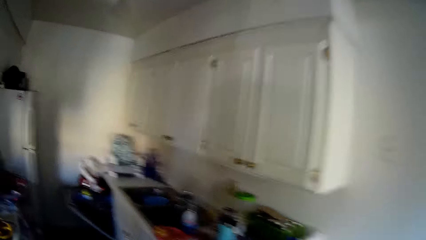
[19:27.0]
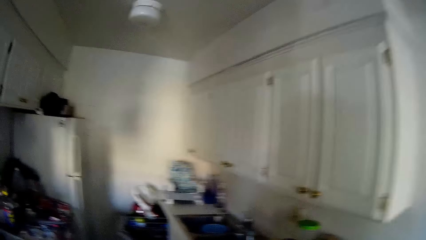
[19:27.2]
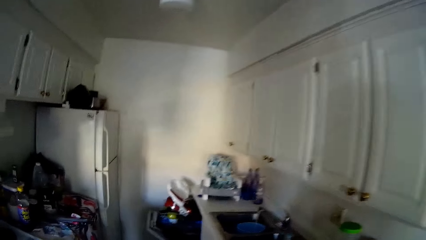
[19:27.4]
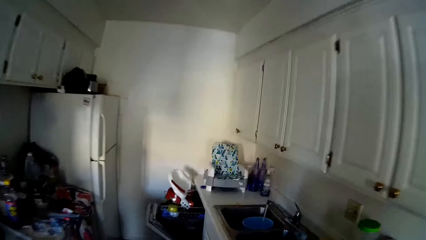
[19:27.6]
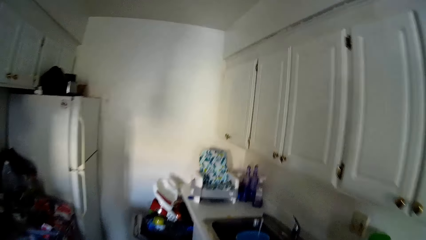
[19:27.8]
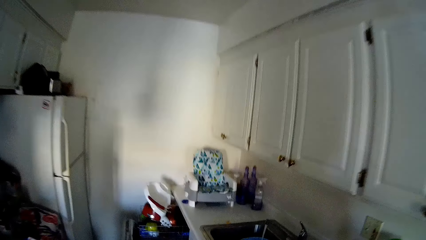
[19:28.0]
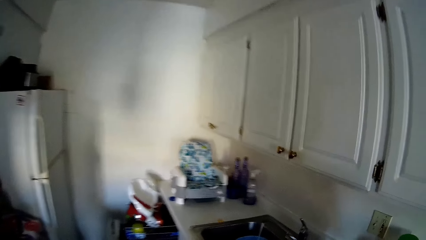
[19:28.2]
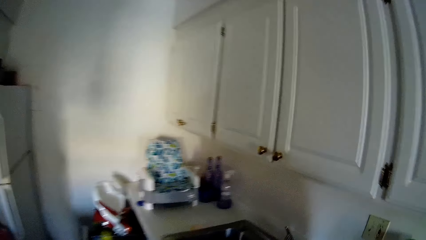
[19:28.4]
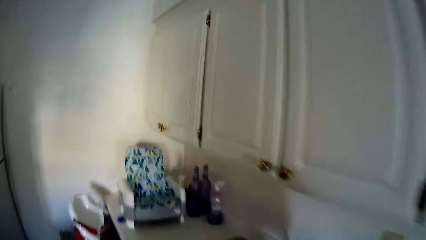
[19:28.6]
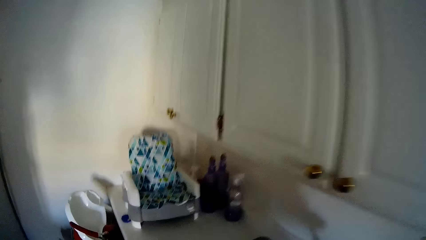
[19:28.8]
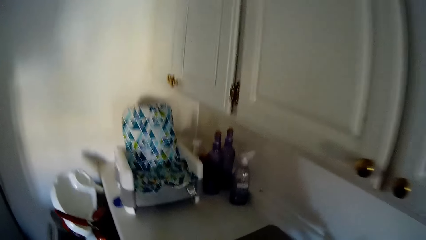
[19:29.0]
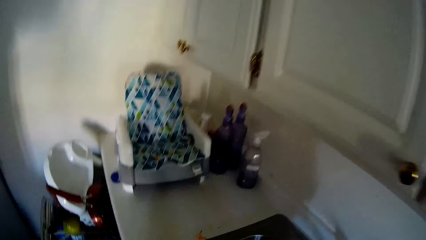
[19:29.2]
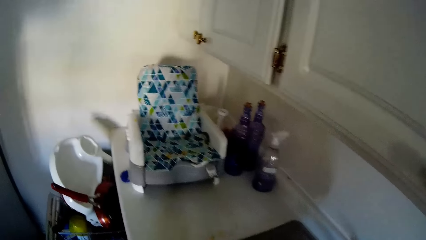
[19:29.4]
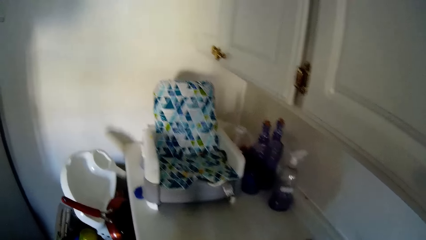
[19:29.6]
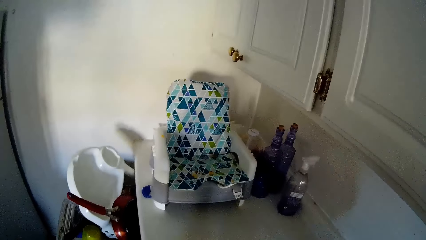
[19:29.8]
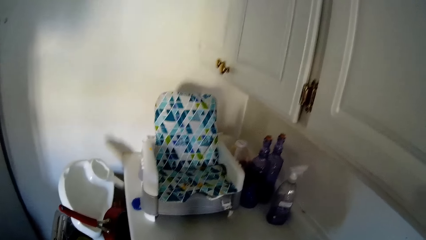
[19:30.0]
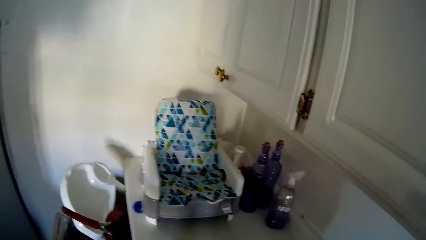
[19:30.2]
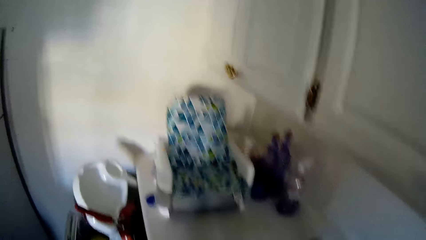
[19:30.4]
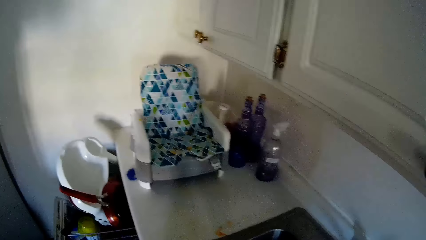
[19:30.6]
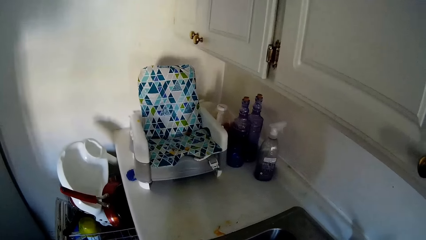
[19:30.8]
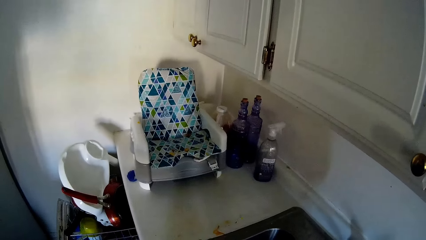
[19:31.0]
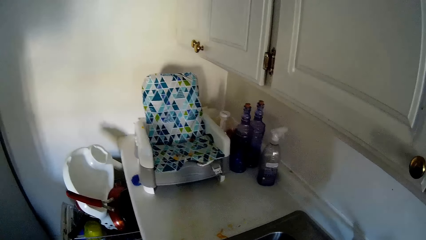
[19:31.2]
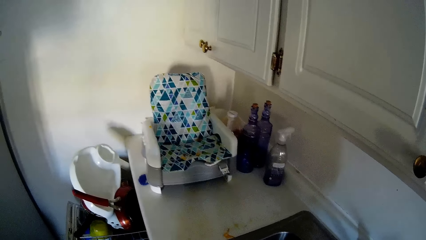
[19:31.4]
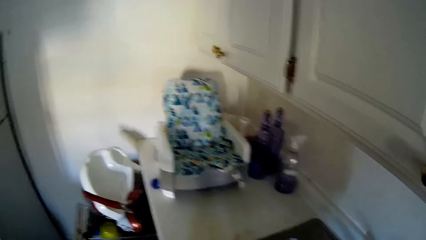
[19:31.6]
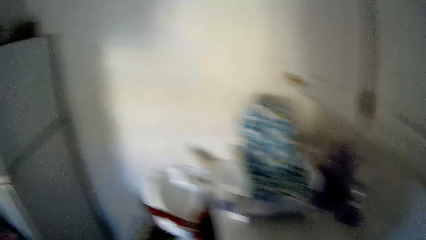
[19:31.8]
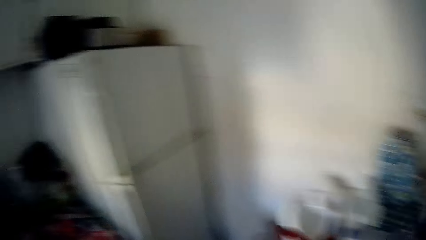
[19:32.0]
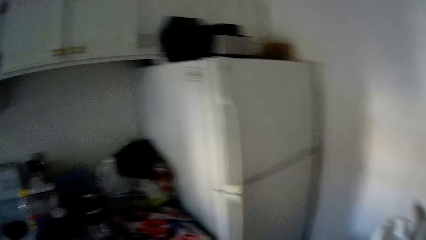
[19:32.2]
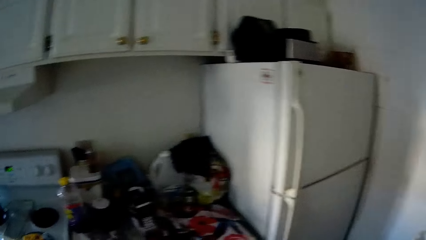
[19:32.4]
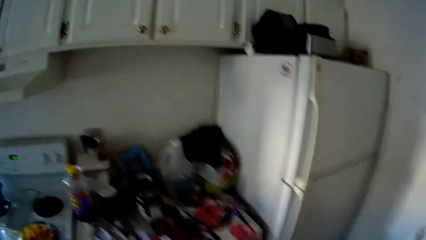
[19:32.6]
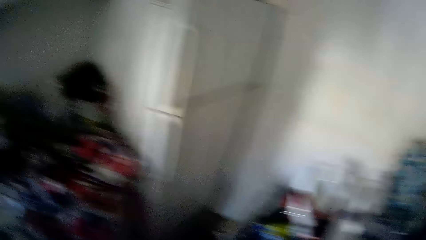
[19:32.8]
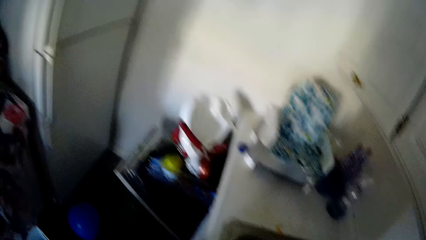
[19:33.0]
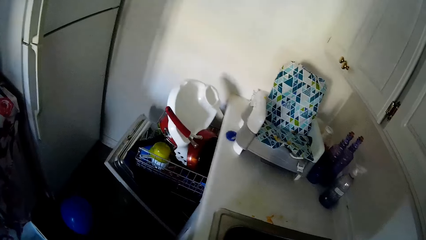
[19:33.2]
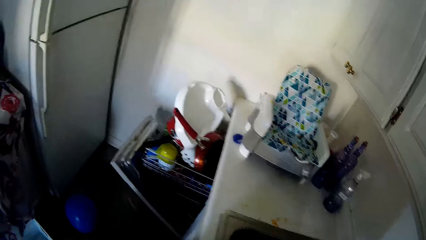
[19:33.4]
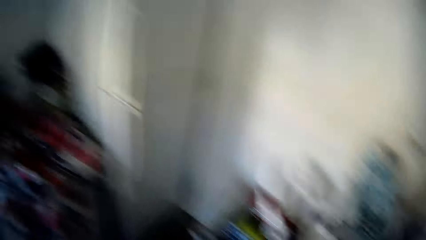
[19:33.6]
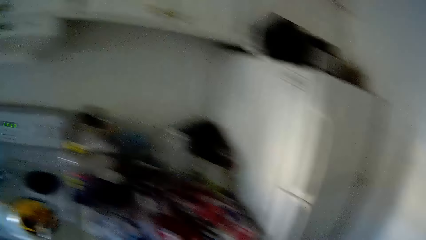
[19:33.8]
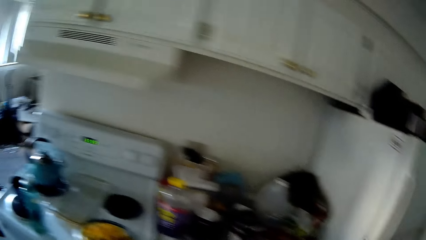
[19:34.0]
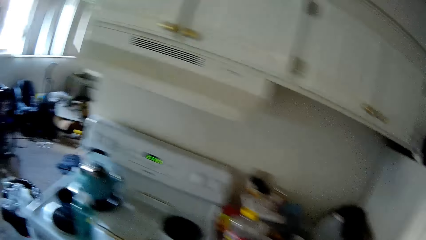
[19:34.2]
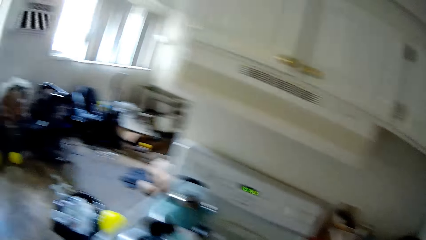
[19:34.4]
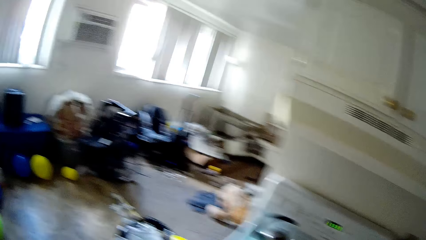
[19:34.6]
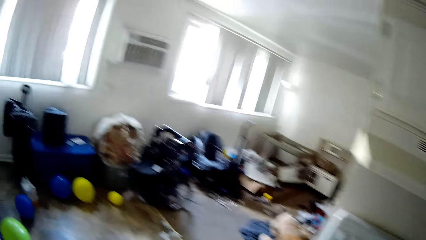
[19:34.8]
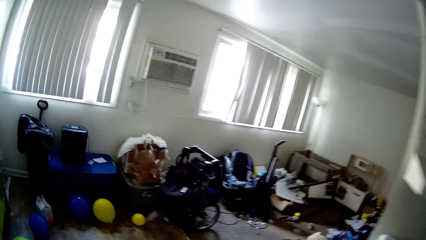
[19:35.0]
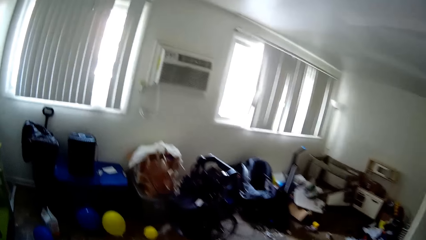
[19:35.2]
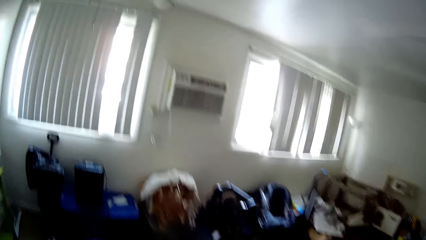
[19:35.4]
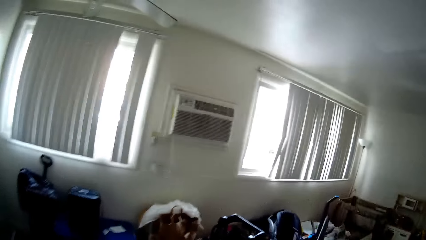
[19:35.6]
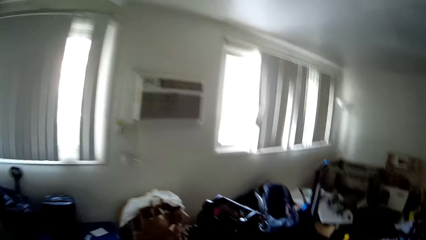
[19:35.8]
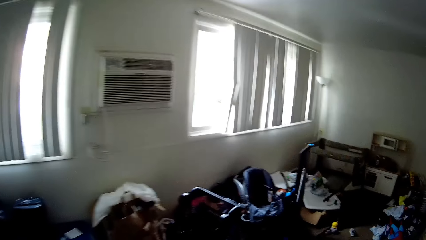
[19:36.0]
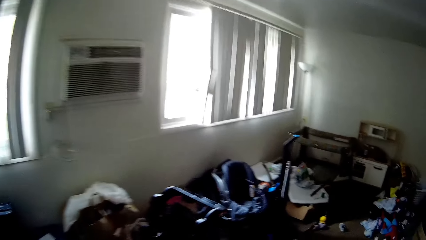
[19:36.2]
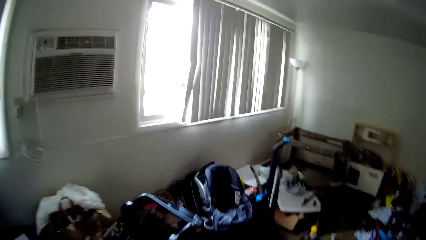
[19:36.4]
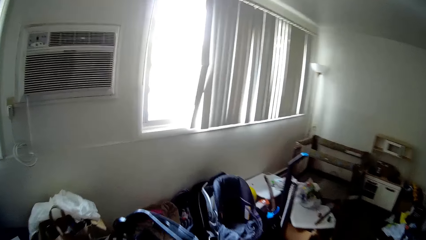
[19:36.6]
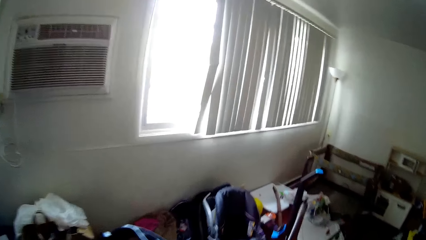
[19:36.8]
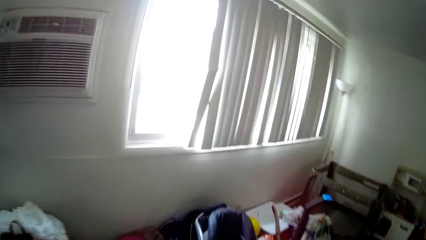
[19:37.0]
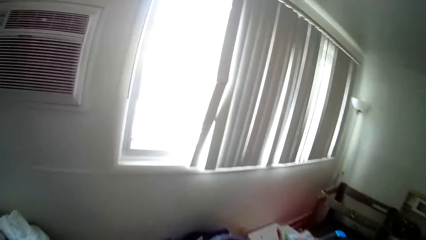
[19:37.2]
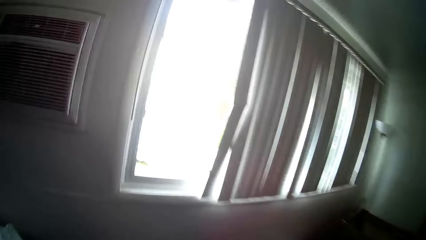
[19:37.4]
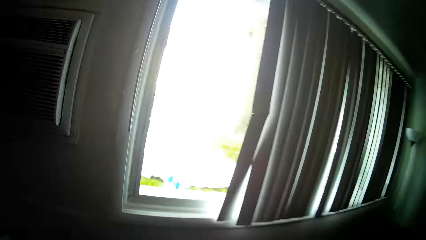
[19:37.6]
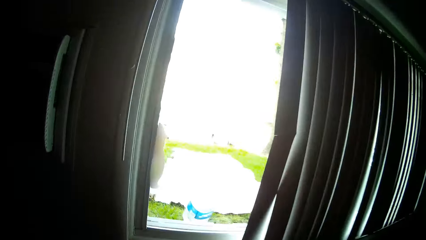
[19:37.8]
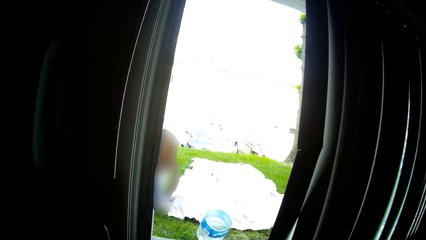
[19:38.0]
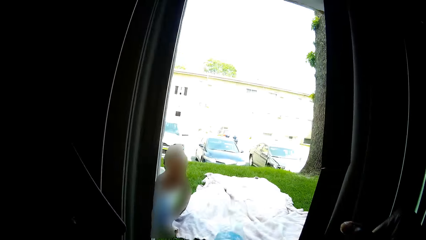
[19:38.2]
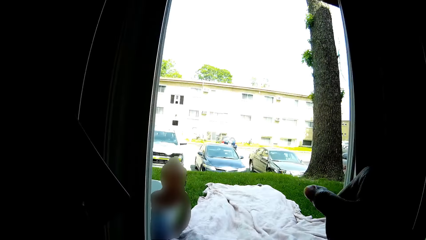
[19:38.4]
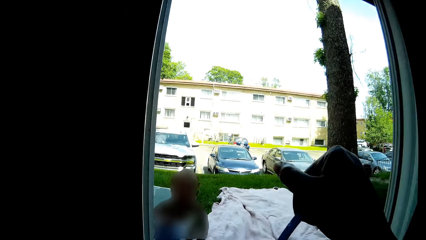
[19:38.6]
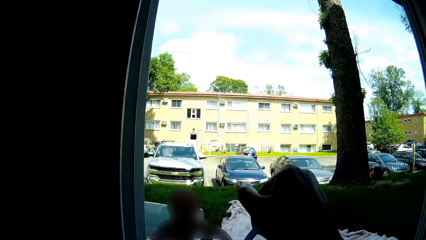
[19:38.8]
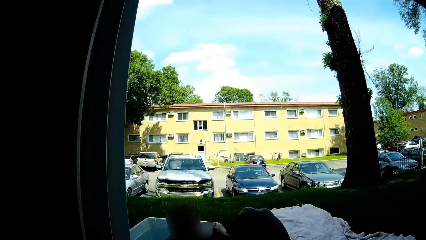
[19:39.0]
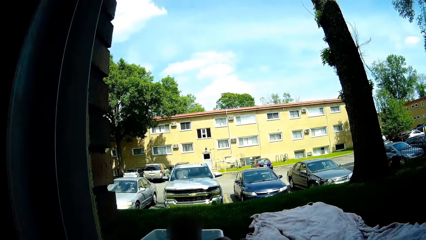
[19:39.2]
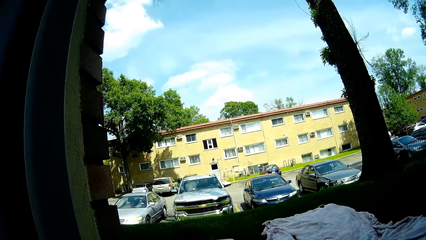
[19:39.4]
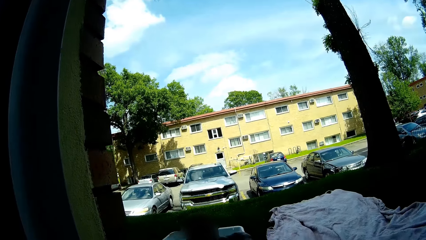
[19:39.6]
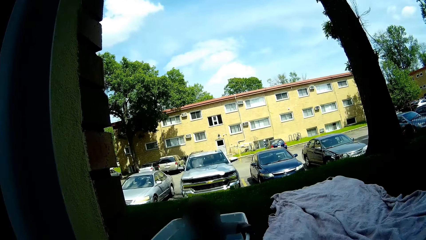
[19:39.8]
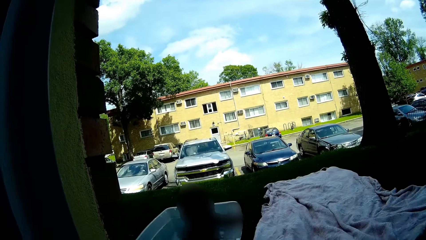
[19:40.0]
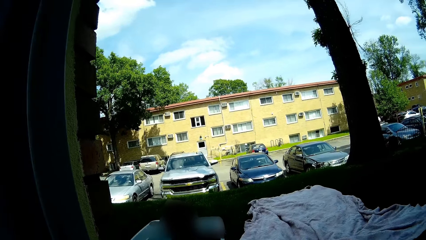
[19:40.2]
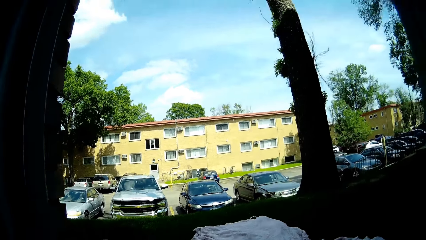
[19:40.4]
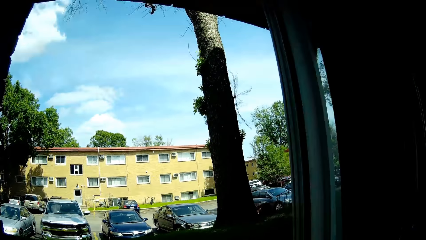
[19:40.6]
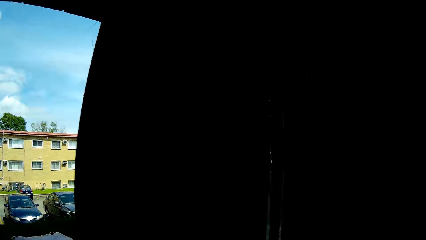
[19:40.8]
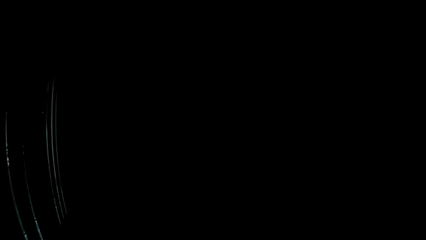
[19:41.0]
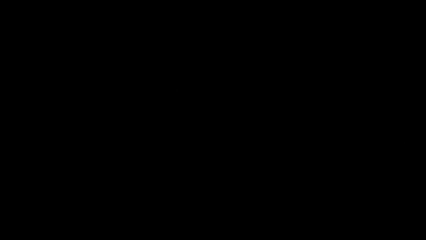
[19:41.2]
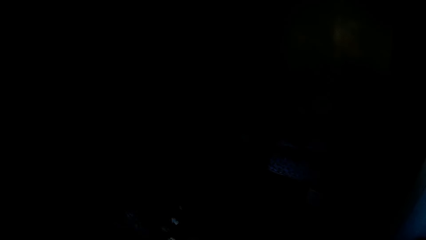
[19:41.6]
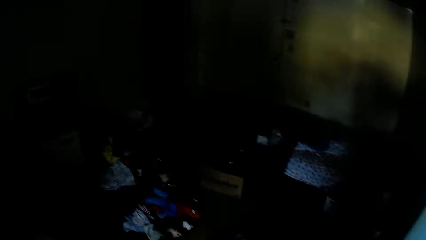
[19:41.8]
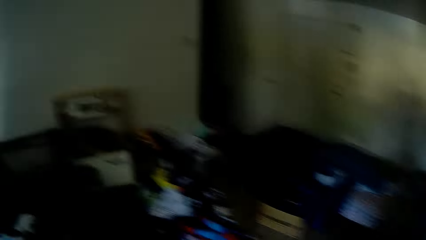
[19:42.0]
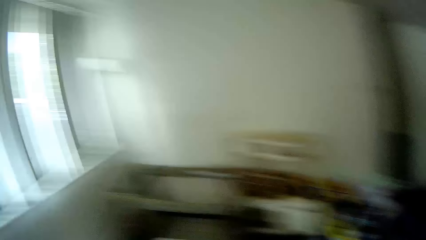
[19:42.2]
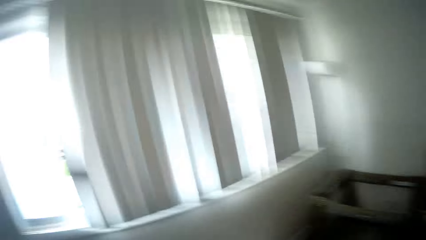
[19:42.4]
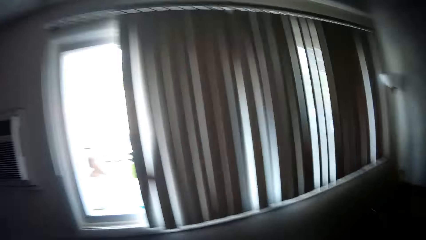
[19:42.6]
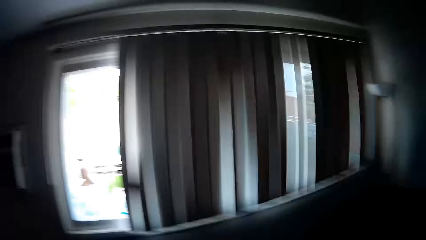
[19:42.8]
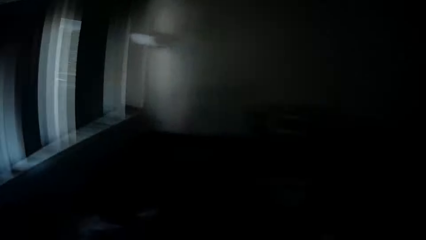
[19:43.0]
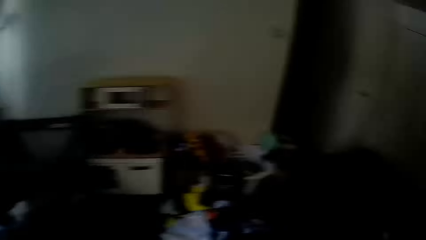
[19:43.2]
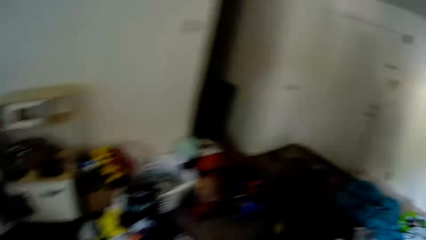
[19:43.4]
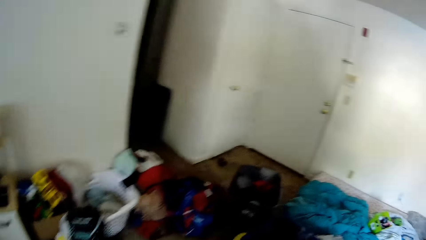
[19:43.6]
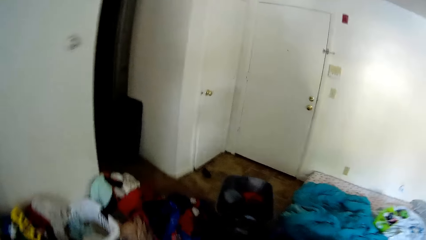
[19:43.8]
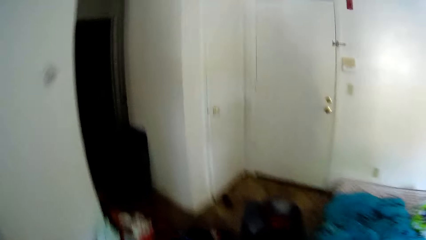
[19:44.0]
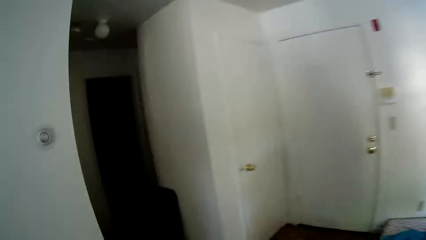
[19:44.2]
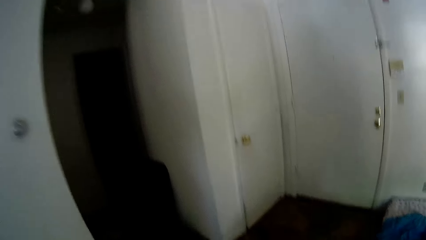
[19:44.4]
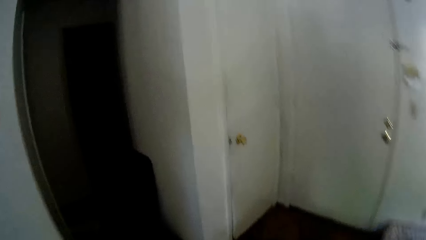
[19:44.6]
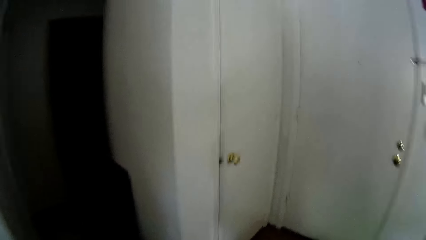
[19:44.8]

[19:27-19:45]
The camera wearer turns off the tap. They walk around the room. They talk to a person. They walk around the room.
